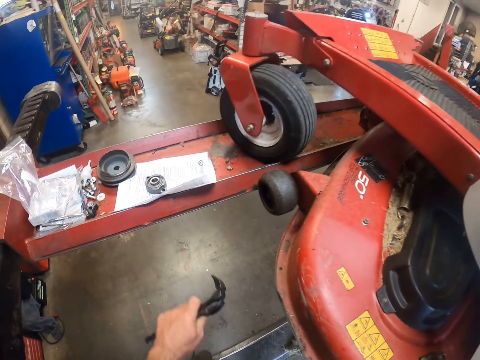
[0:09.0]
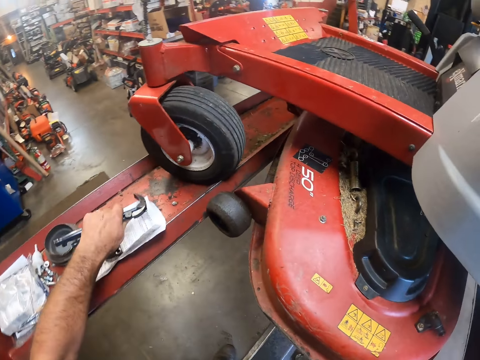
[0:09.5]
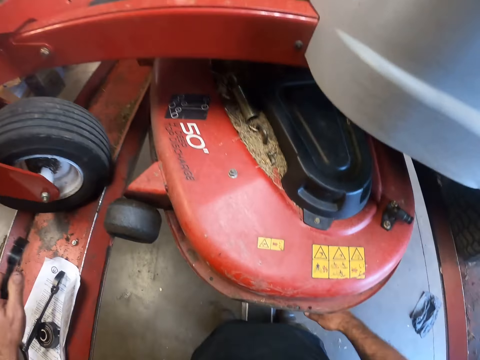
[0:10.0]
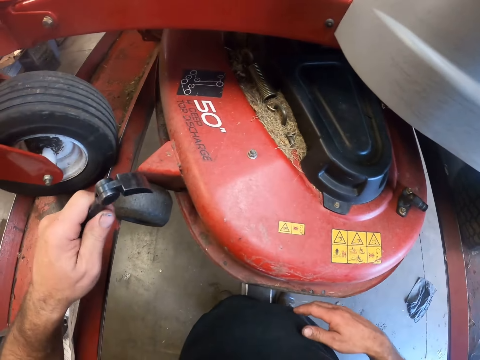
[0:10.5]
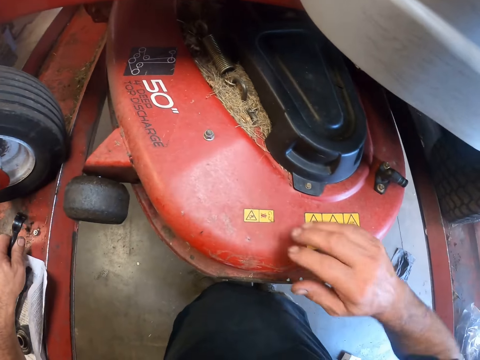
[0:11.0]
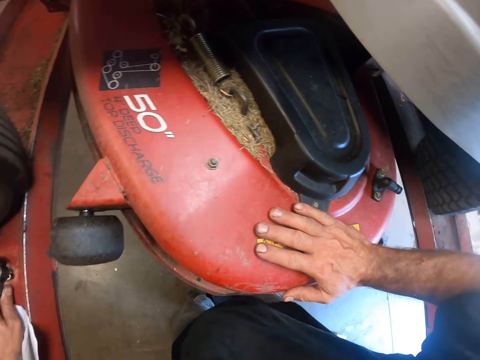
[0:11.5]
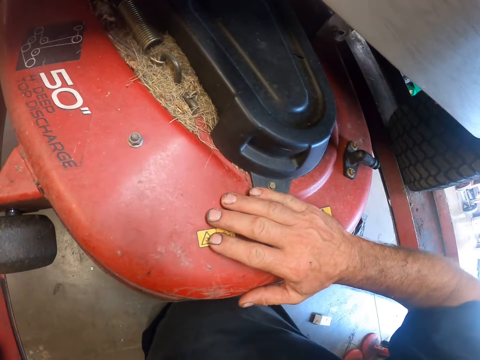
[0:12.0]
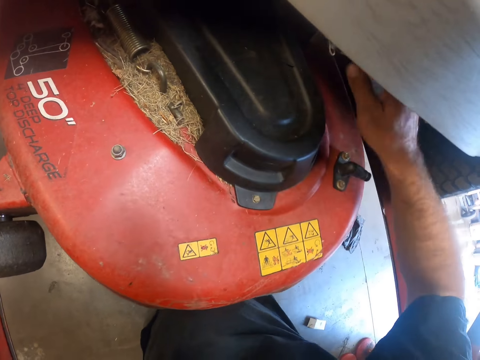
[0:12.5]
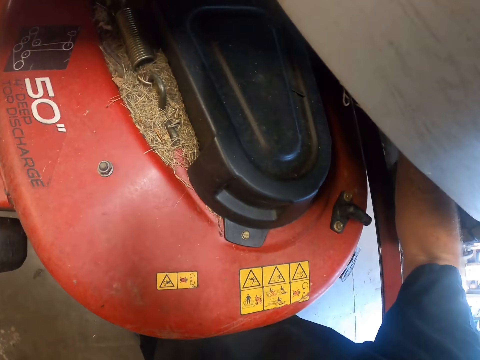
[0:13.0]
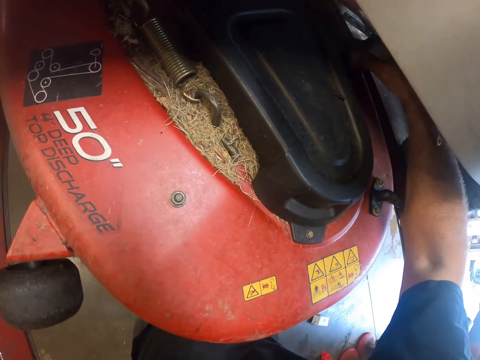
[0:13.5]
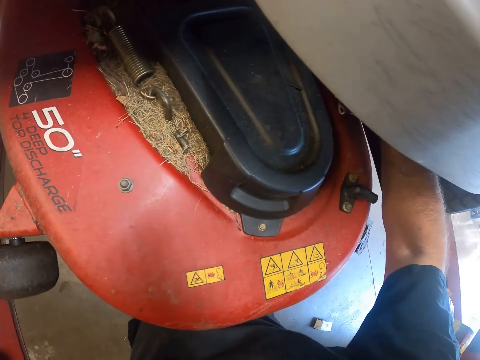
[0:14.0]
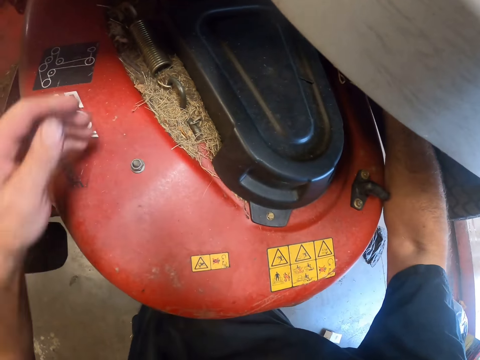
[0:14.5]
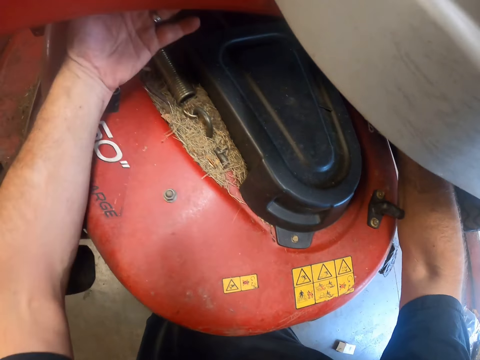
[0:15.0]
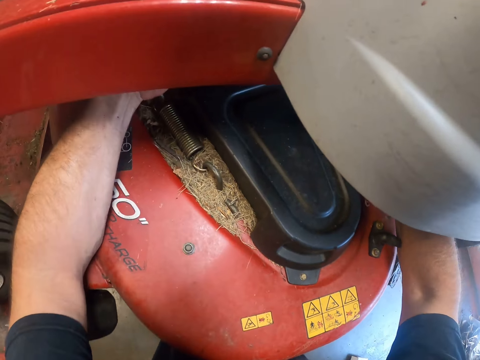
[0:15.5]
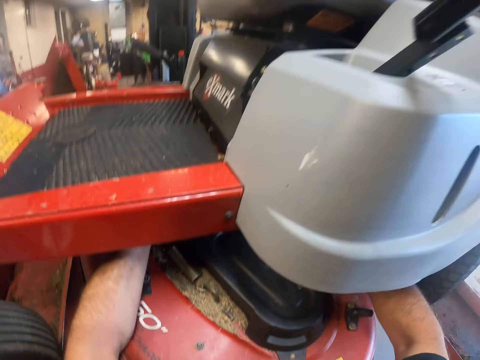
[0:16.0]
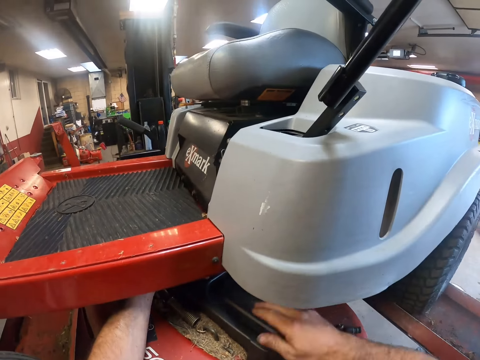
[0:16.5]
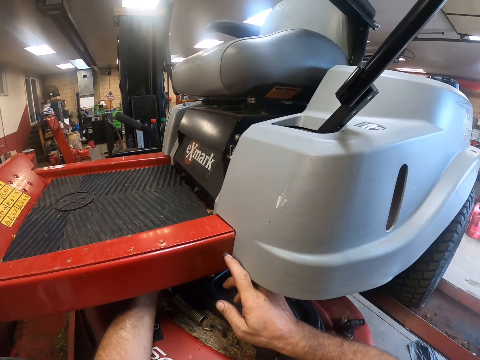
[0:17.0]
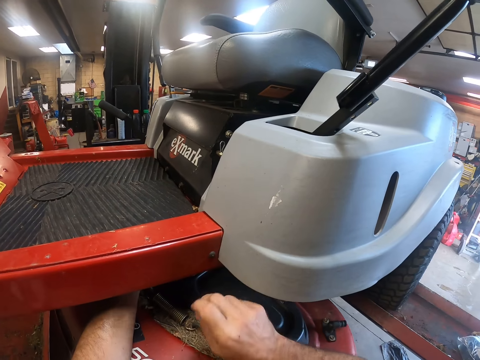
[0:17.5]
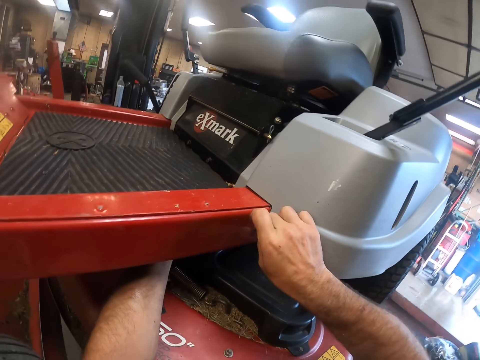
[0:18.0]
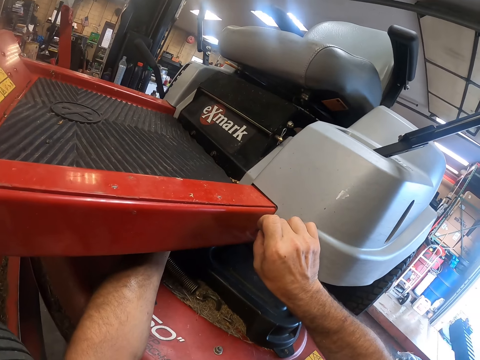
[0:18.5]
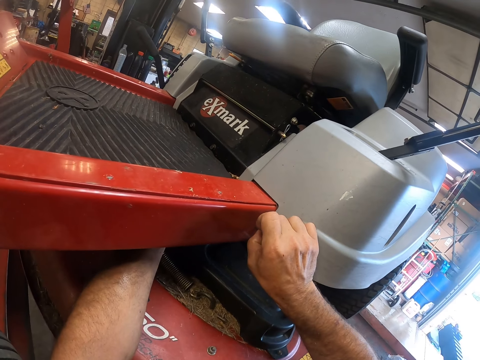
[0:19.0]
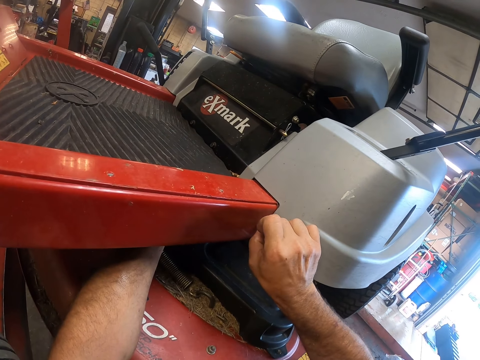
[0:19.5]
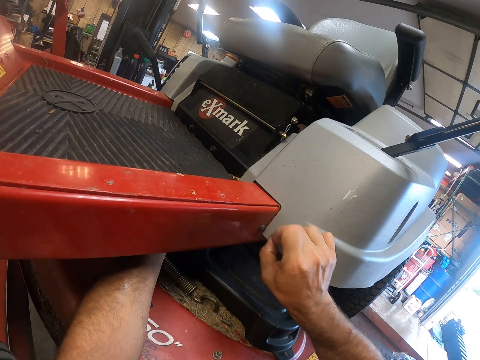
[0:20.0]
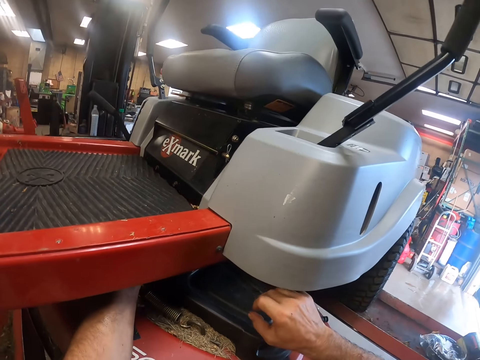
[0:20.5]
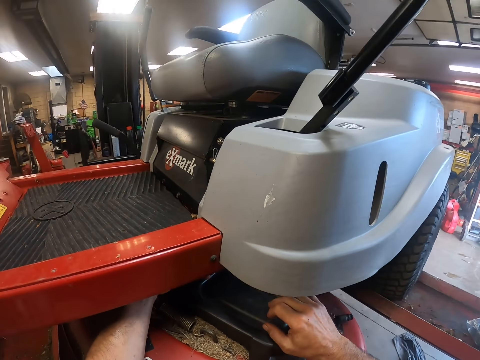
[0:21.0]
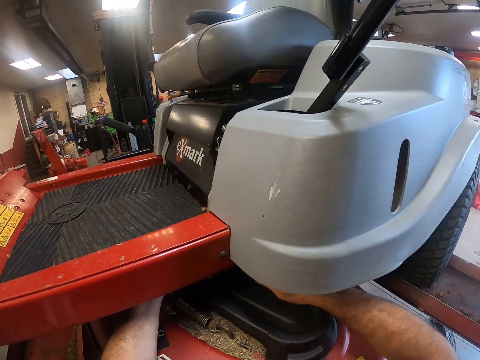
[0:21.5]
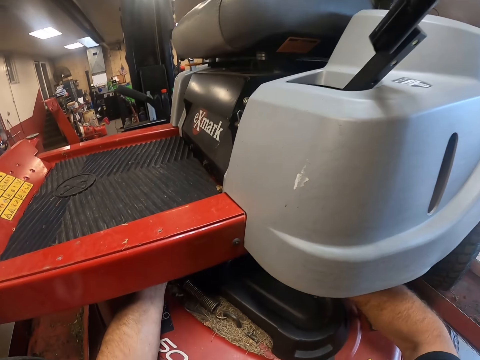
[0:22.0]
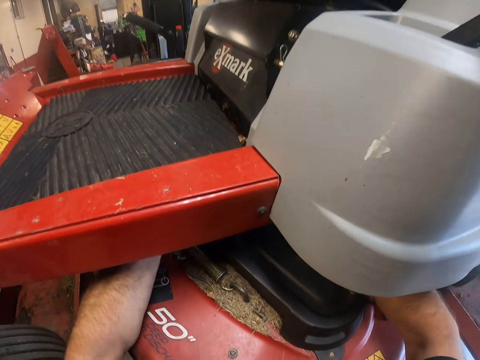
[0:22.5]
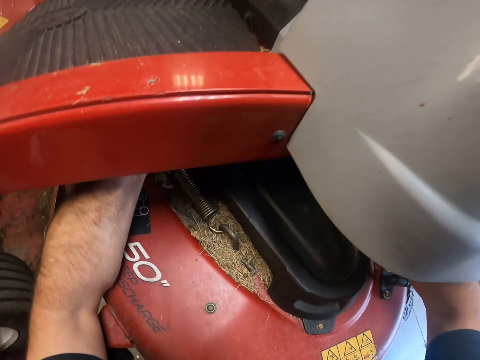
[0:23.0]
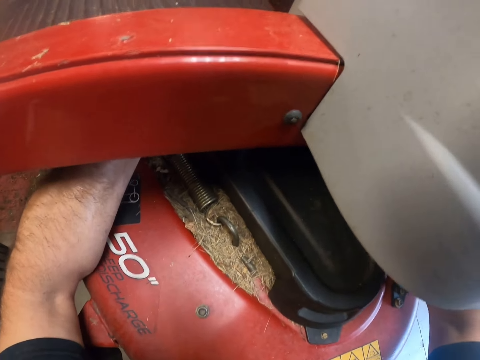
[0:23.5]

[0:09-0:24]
The camera wearer drops one double lock prybar or torque hook wrench in his left hand on the hydraulic lift. He picks up the torque hook wrench. He presses the mower deck with his right hand. He touches the lawnmower, lets go of the lawnmower and repairs the lawnmower. He dips both hands into the bottom part of the mower. He looks around. He touches a screw on the mower with his right hand. He repairs the lawnmower. He looks around. He repairs the lawnmower. He dips his right hand into the bottom part of the mower.

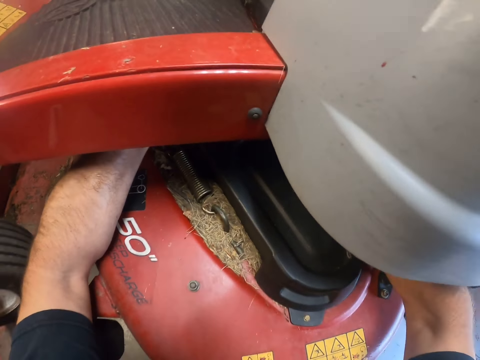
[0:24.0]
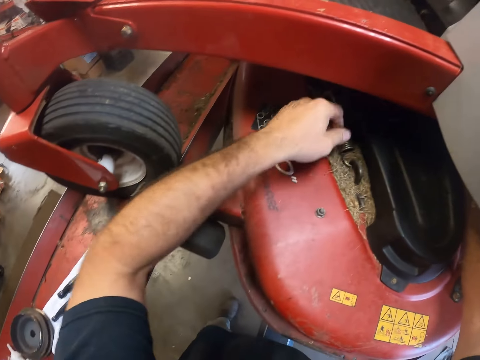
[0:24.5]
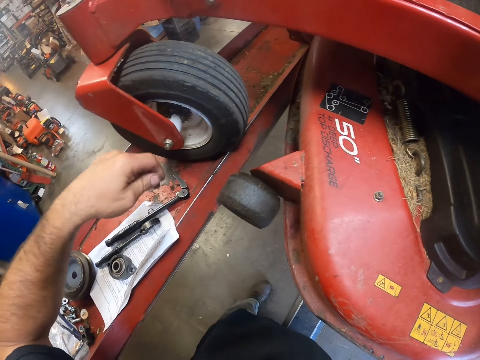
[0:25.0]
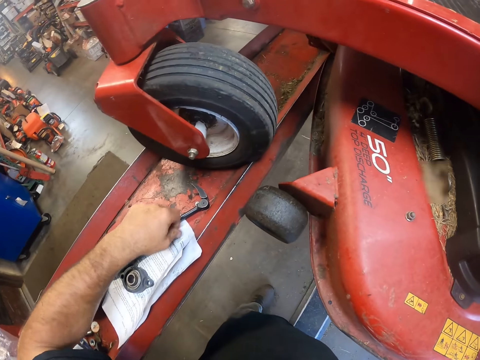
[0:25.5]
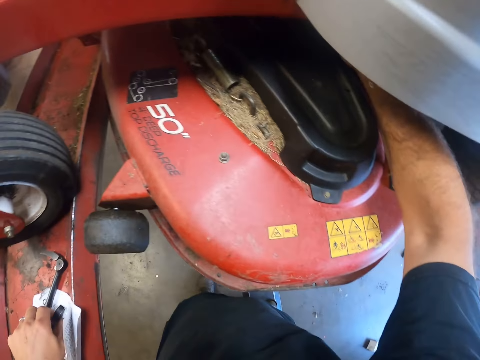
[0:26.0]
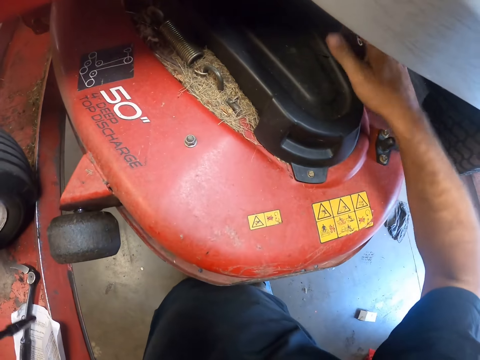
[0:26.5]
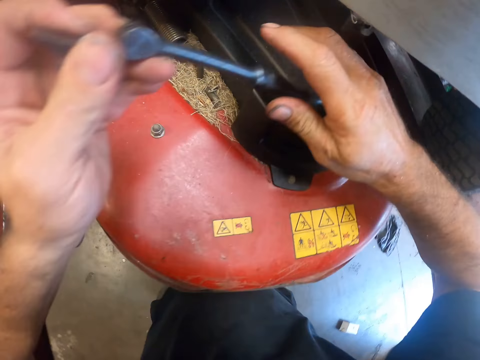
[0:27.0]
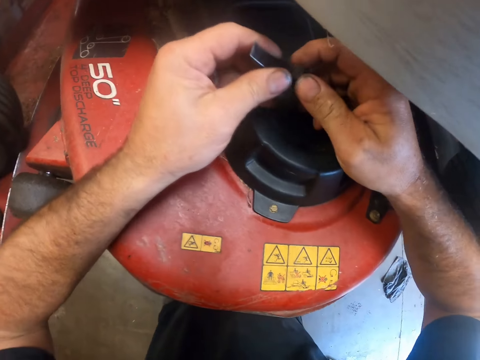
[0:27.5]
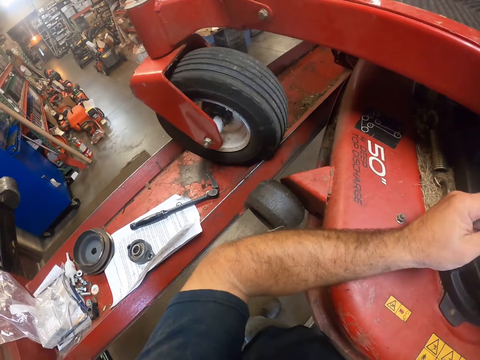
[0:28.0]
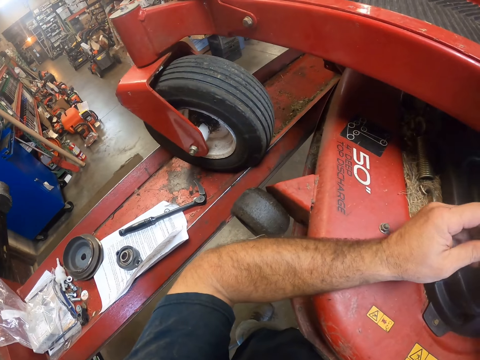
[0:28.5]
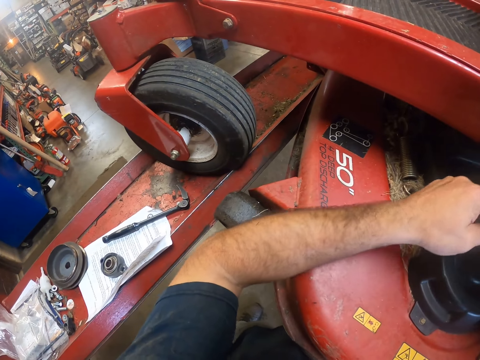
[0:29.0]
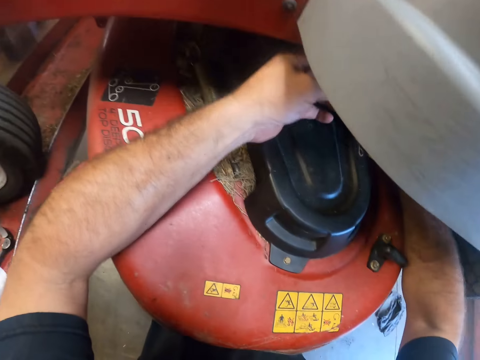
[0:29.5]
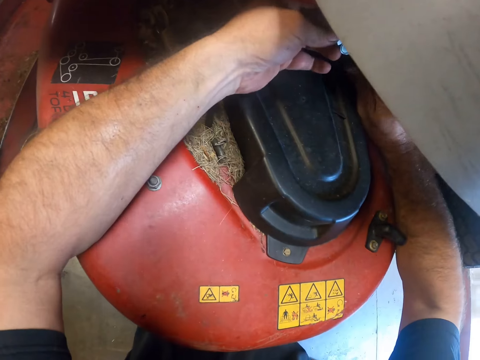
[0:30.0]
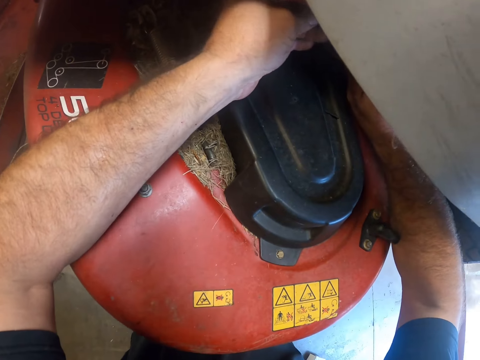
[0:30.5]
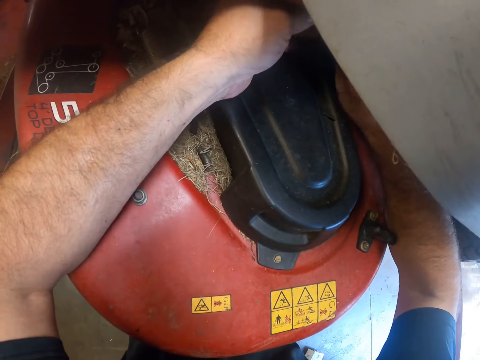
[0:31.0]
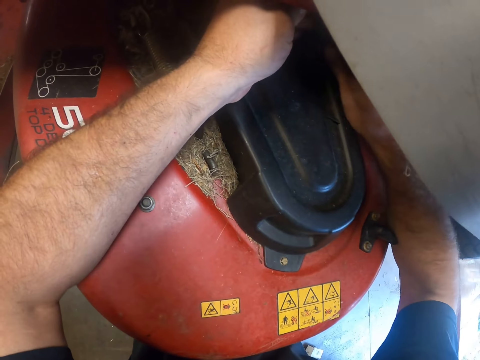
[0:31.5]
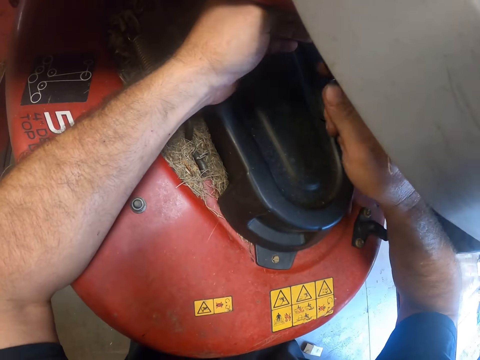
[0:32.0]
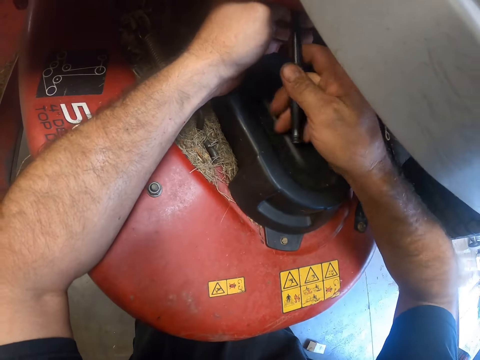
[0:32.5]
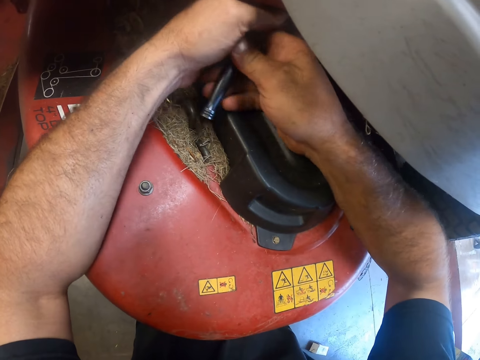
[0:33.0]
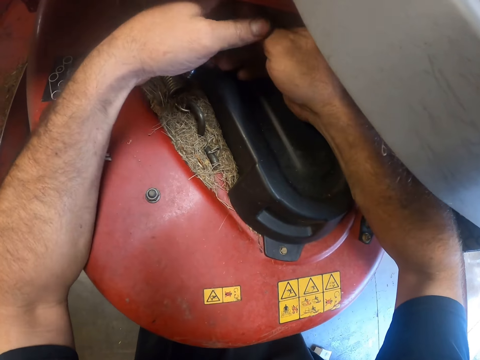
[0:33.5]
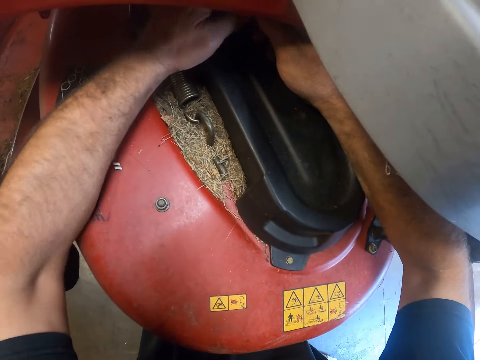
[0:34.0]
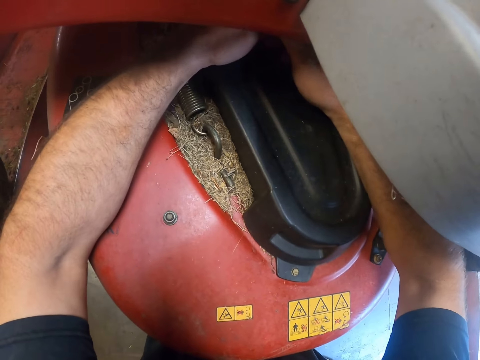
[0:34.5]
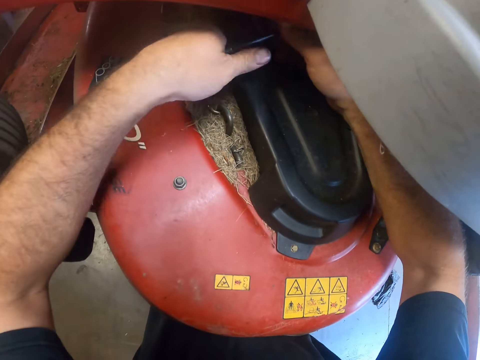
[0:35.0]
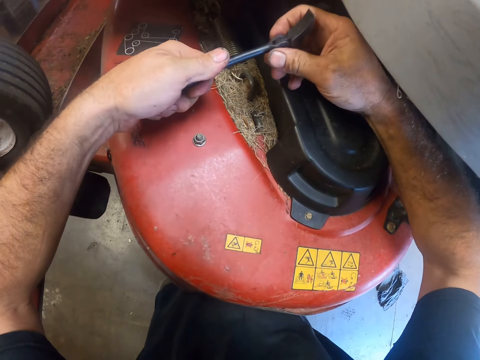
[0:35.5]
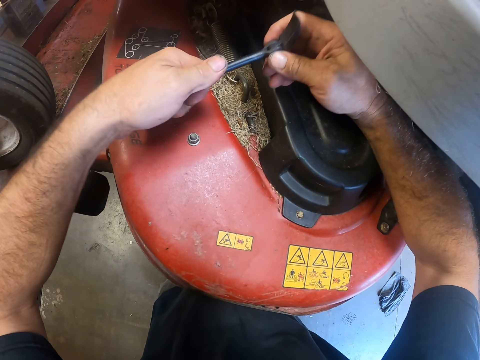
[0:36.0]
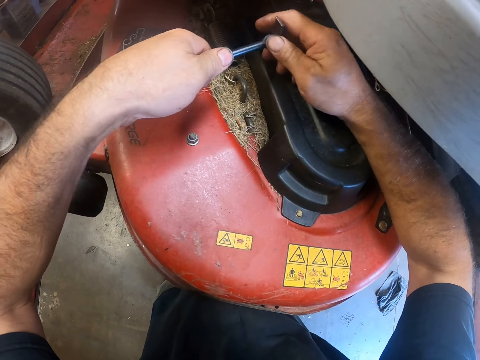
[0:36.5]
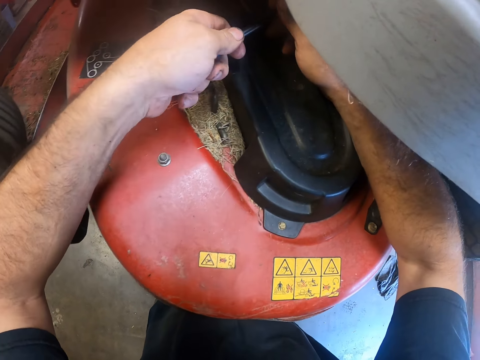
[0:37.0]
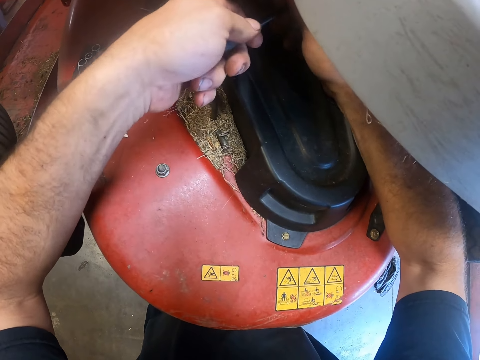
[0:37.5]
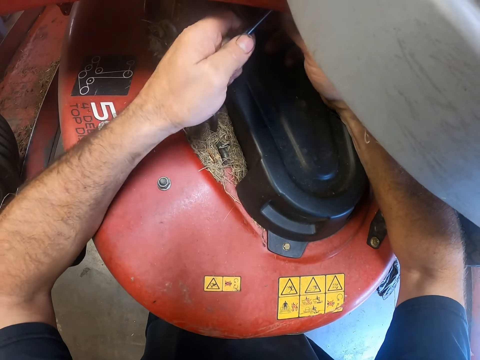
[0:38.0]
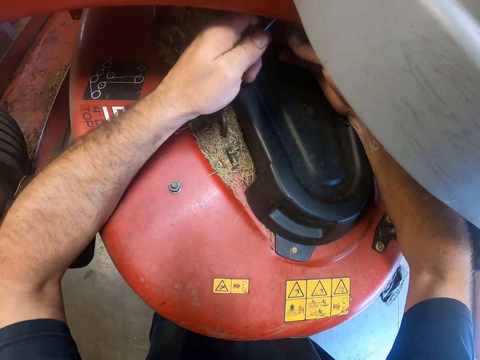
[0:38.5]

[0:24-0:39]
The camera wearer picks up the double lock prybar or torque hook wrench with his left hand from the hydraulic lift. He lets go of the lawnmower. He holds the torque hook wrench. He looks around. He repairs the lawnmower. He uses the double lock prybar to reposition the bottom part of the mower with both hands. He holds the torque hook wrench, squeezes the torque hook wrench and repairs the lawnmower.
